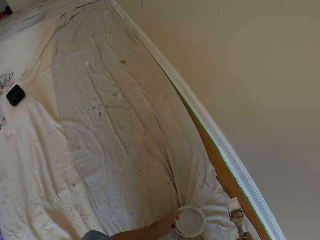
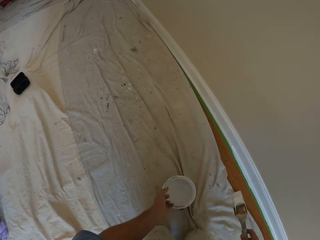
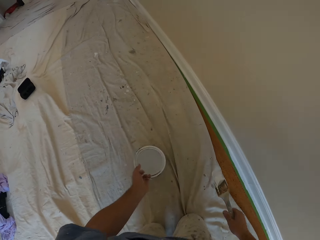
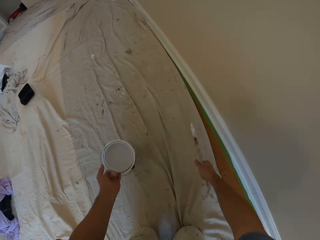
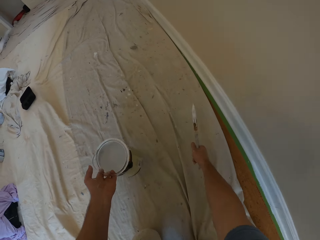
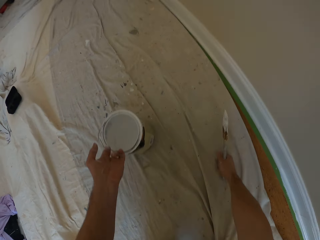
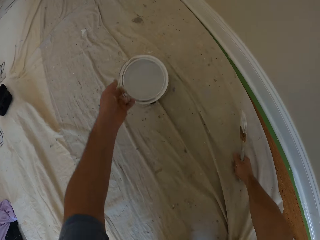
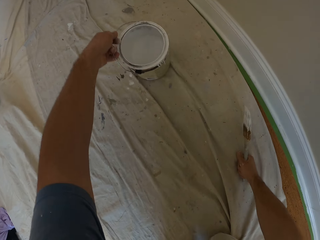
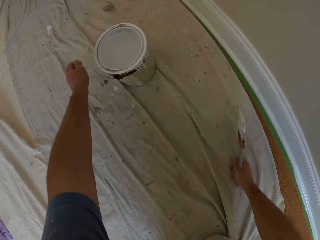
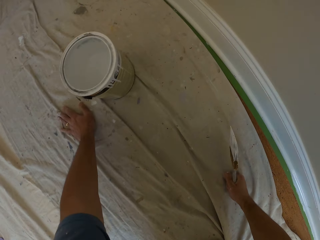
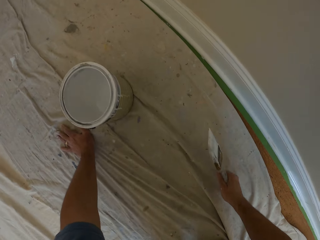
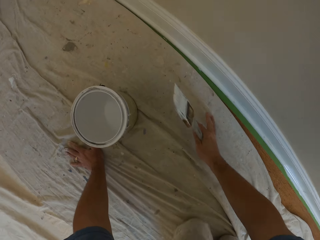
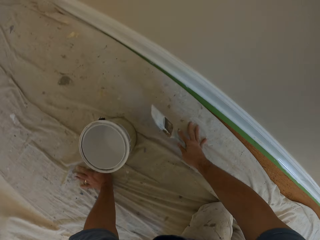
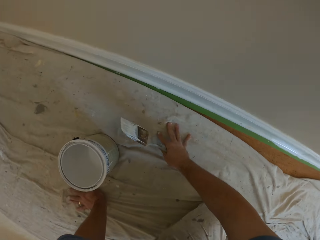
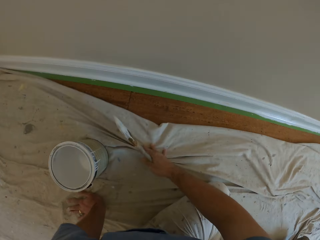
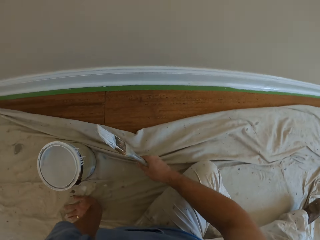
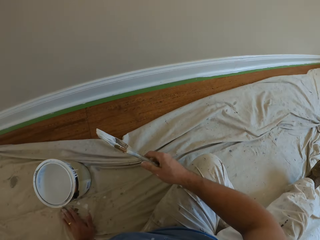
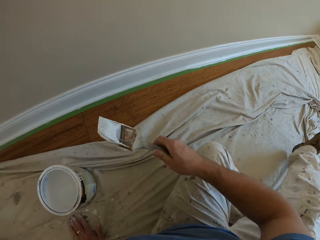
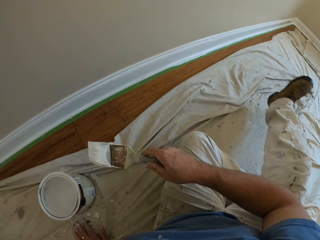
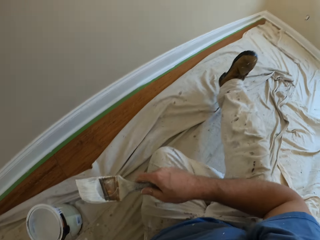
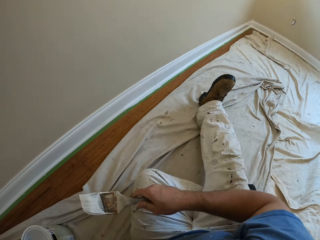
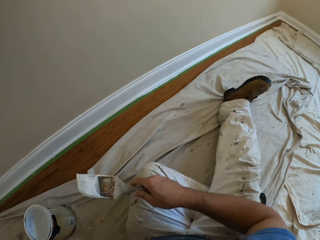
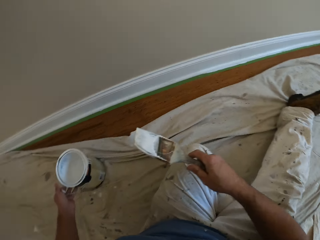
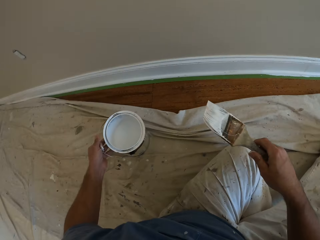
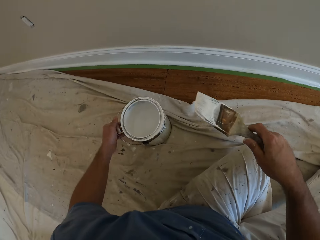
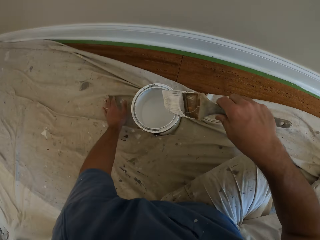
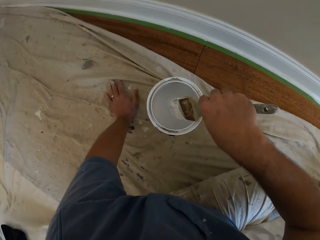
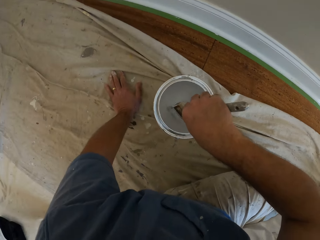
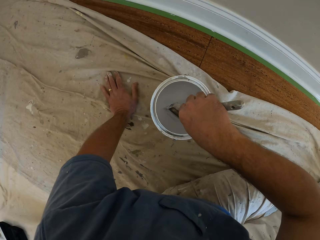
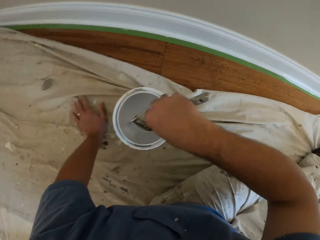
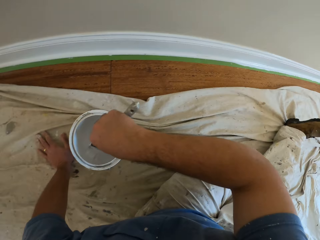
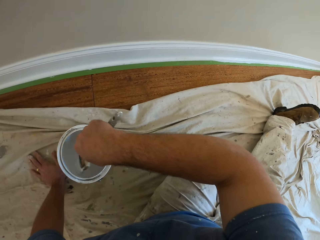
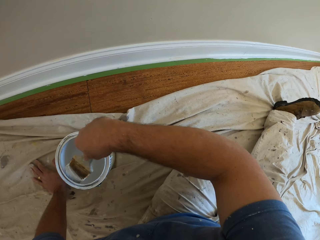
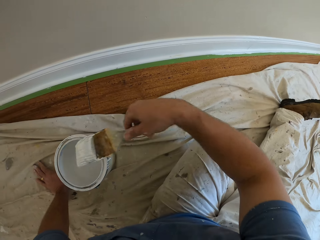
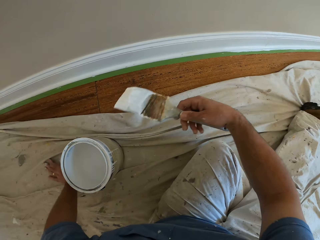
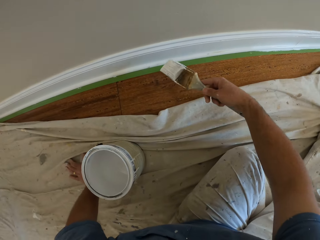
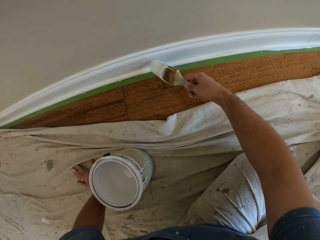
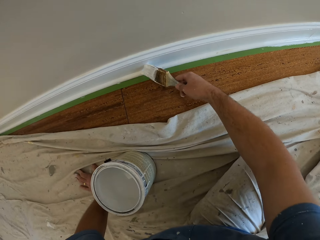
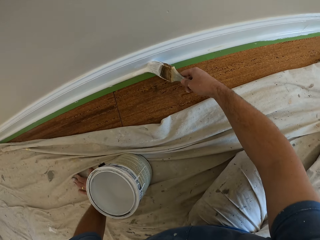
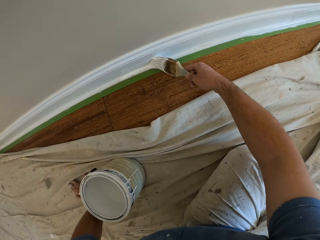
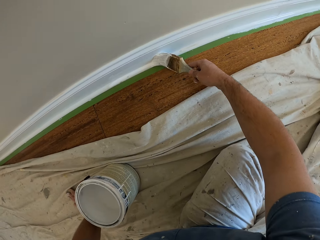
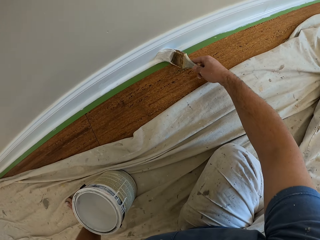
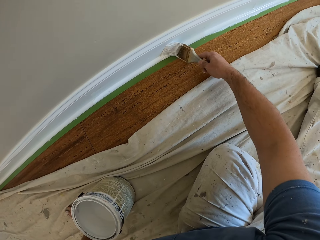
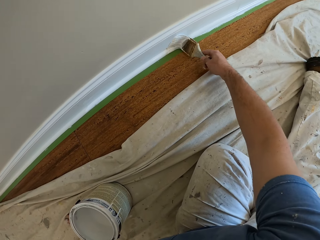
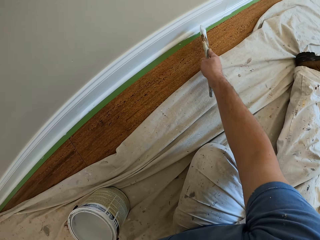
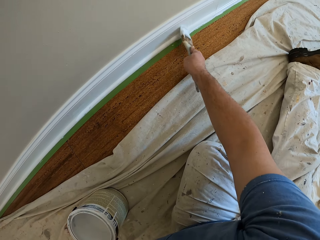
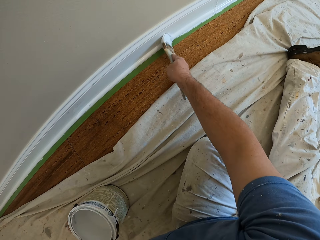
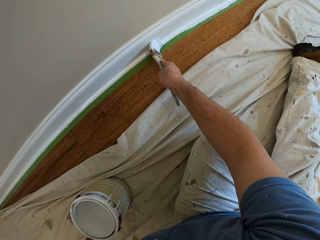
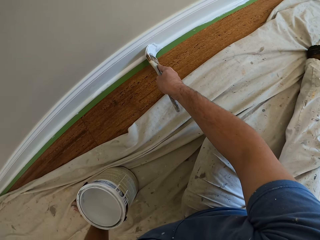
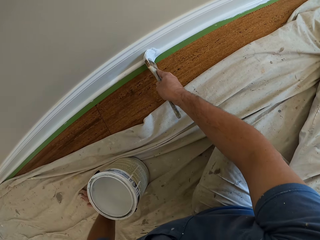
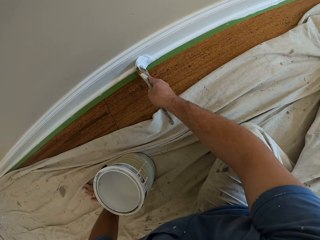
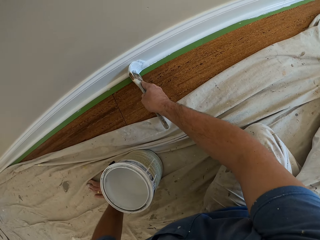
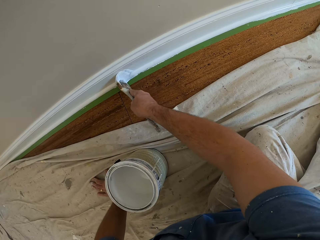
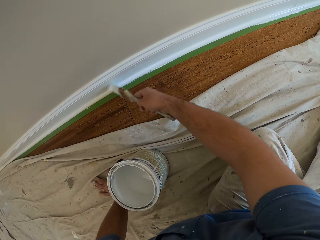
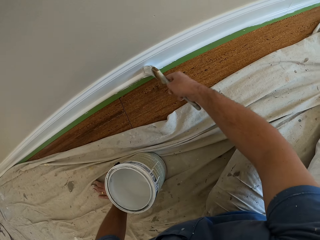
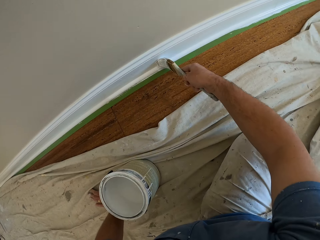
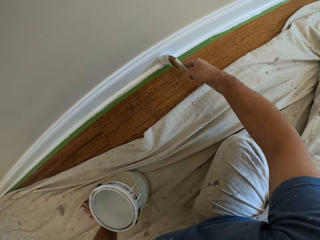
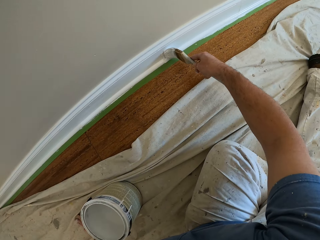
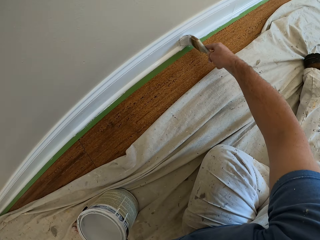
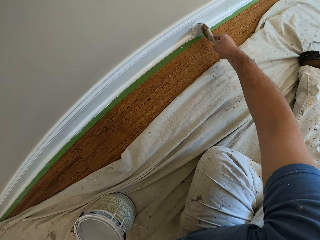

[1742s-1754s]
The camera wearer carries the paint container. He moves to his left. He adjusts the tarpaulin on the floor. He pulls the cloth from the wall. He sits on the tarpaulin on the floor. He moves the paint container. He dips the paint brush into the paint container. He paints the skirting of the wall.

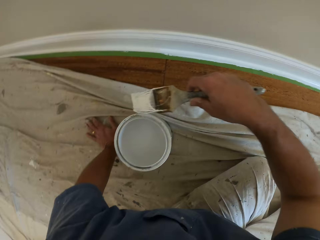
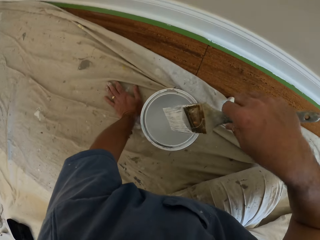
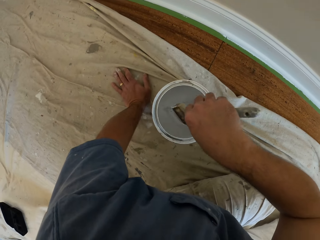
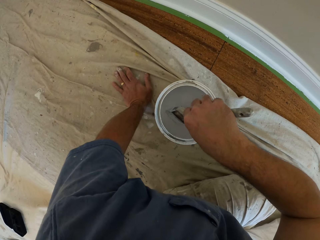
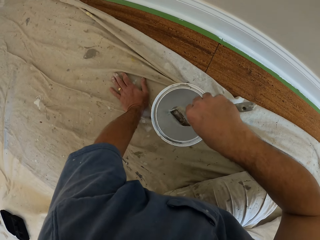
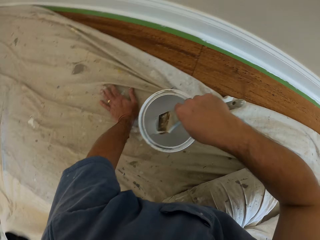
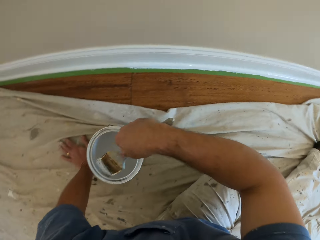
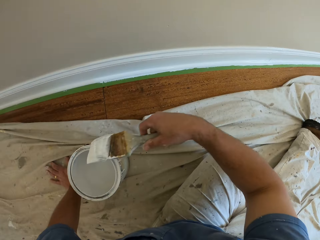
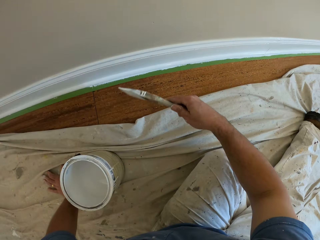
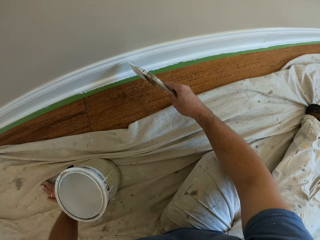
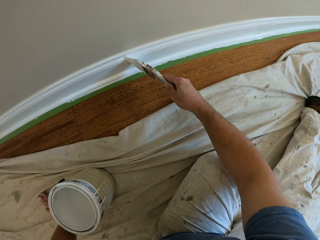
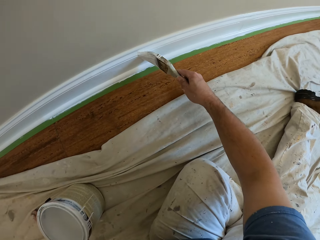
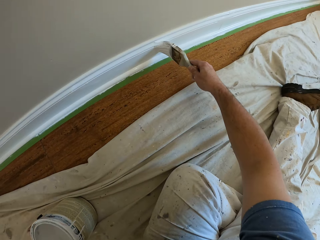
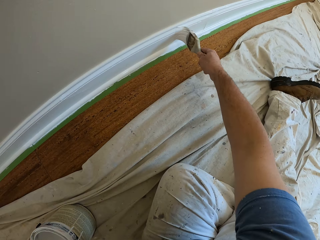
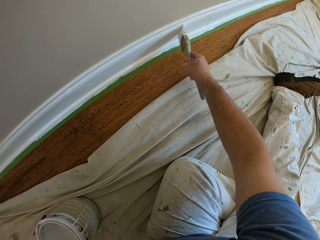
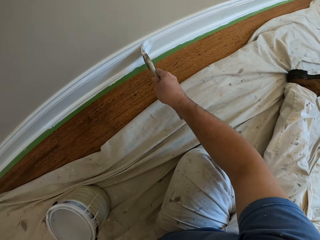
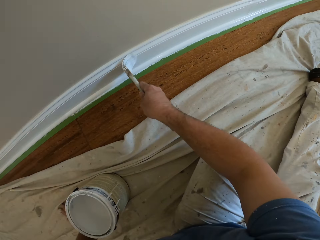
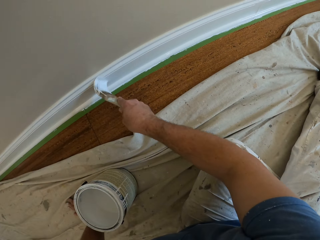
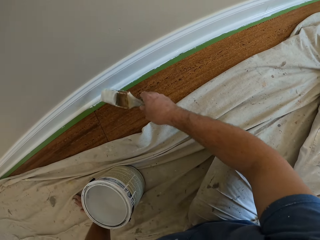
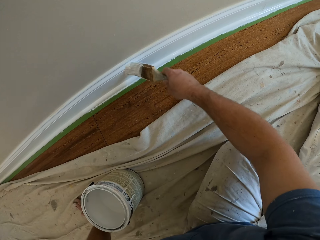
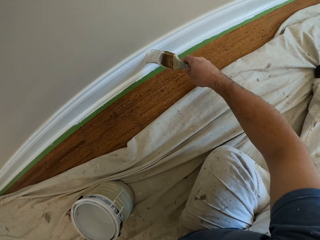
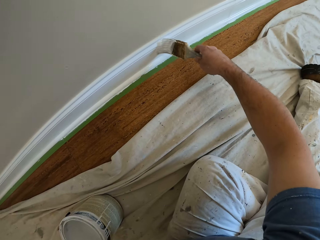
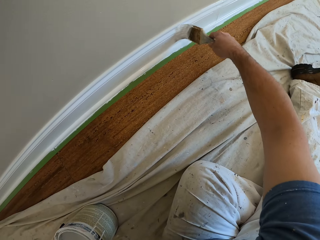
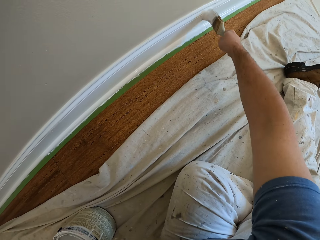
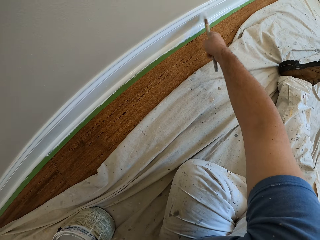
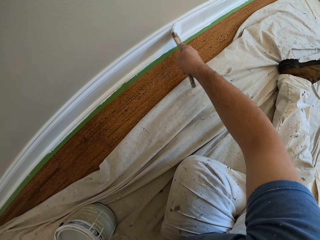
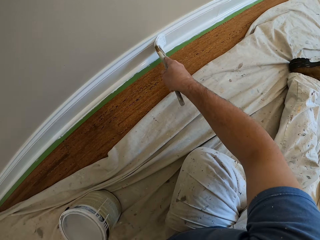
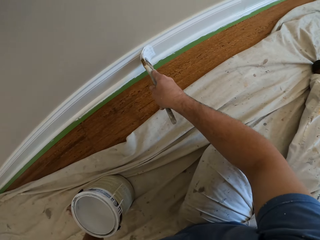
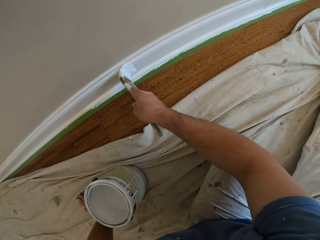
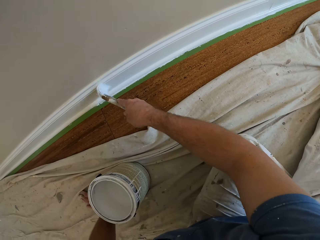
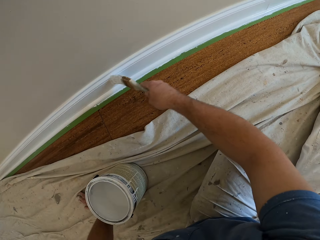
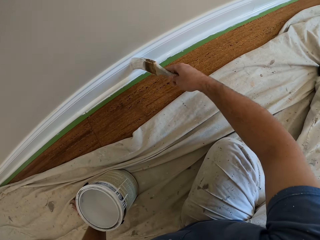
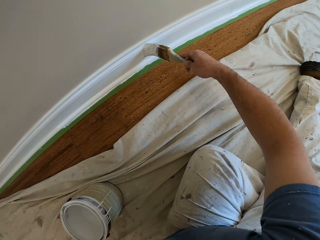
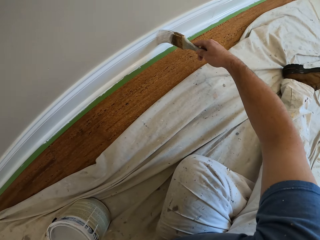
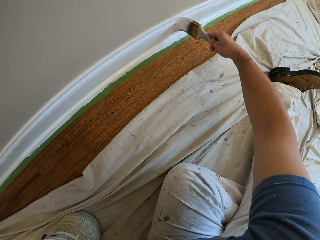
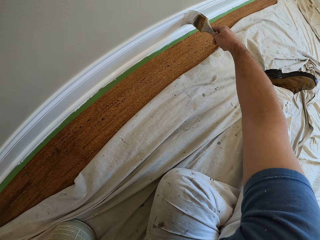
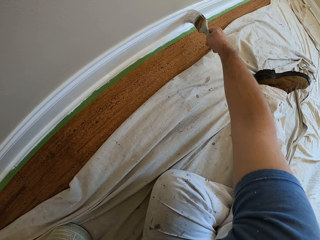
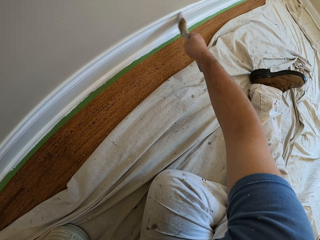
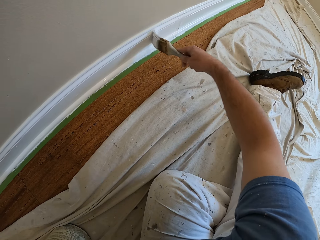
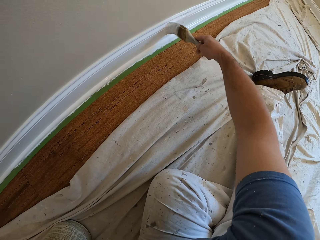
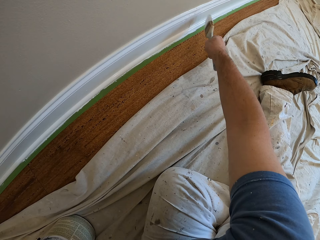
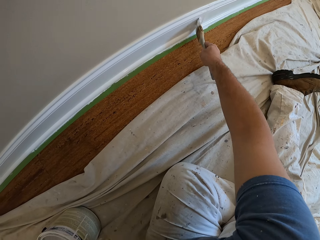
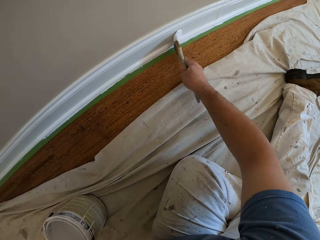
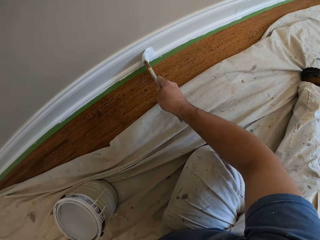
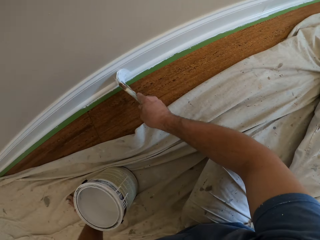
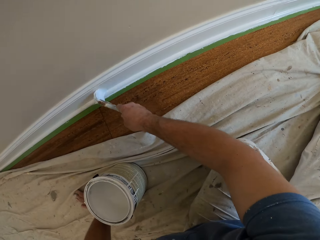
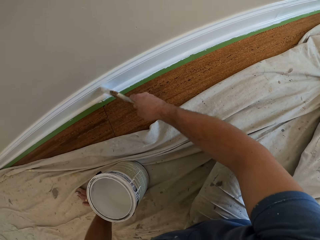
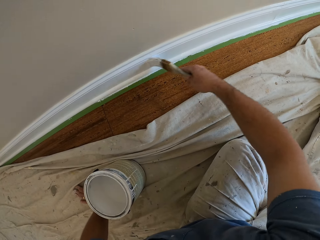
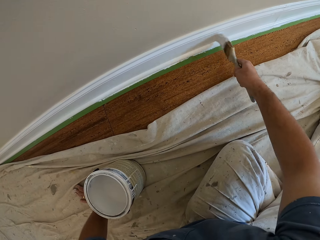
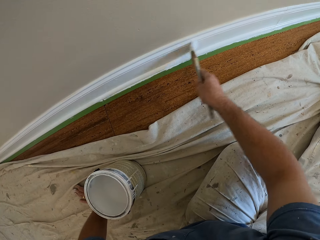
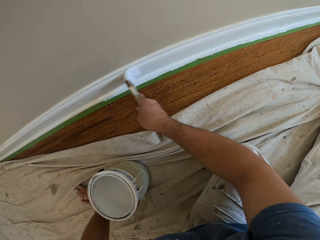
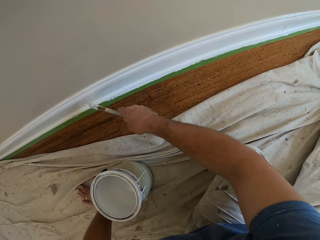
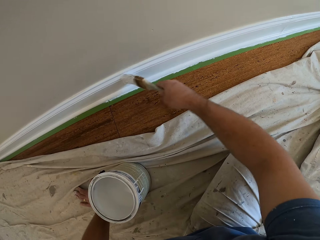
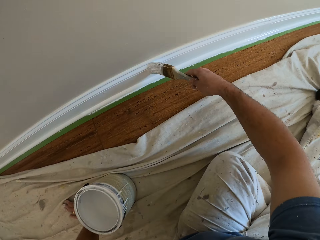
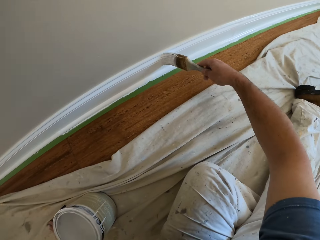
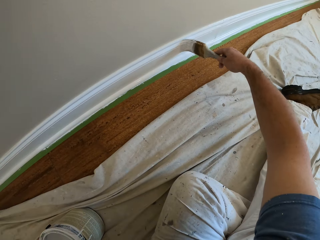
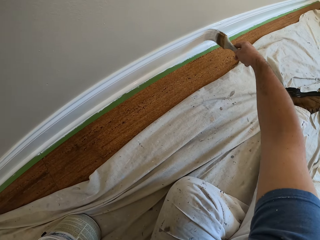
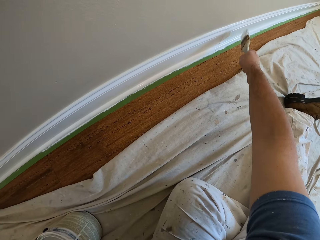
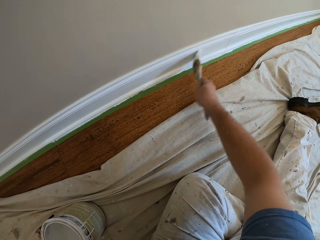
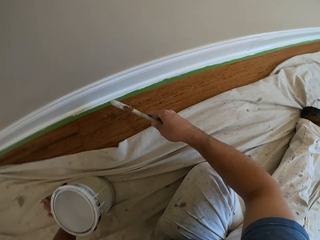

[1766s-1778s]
The camera wearer dips the paint brush into the paint container. They paint the skirting of the wall.
